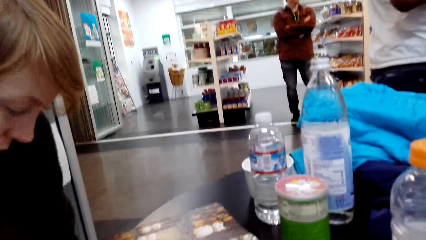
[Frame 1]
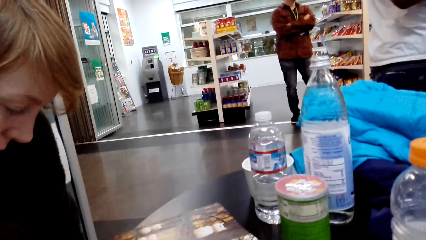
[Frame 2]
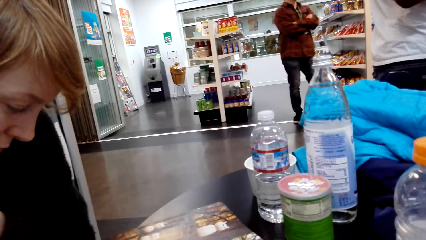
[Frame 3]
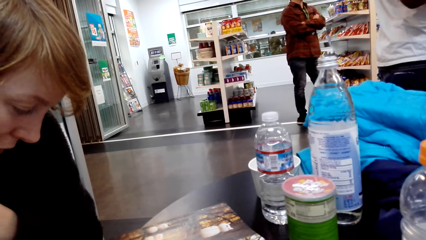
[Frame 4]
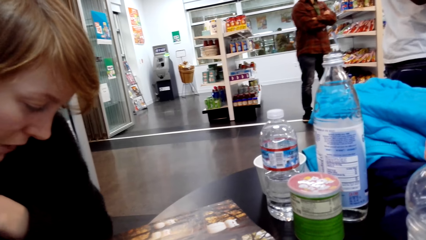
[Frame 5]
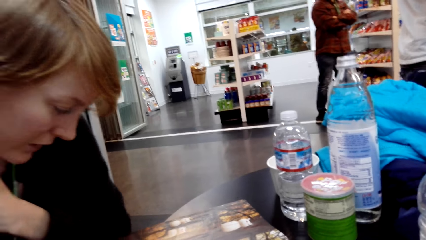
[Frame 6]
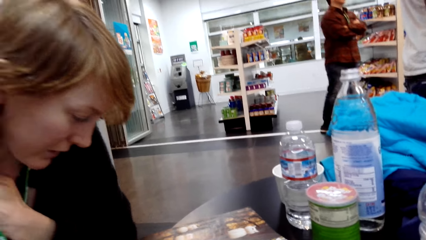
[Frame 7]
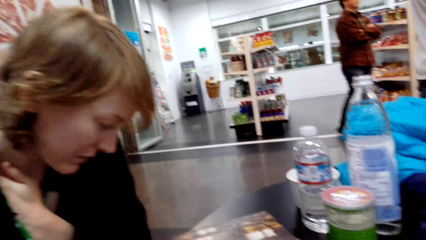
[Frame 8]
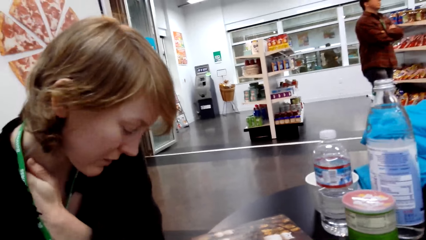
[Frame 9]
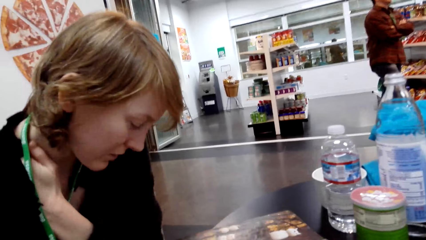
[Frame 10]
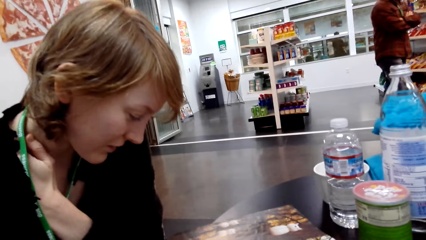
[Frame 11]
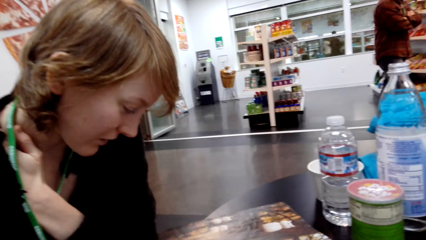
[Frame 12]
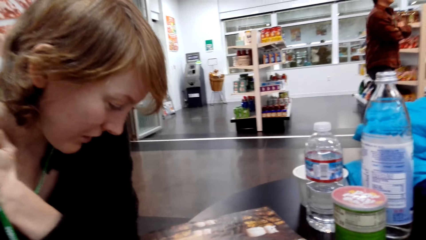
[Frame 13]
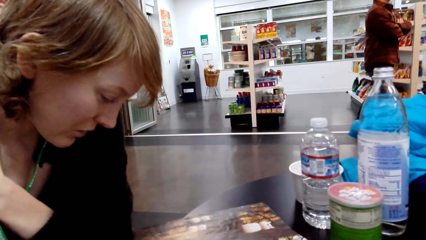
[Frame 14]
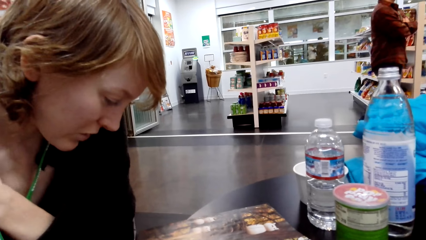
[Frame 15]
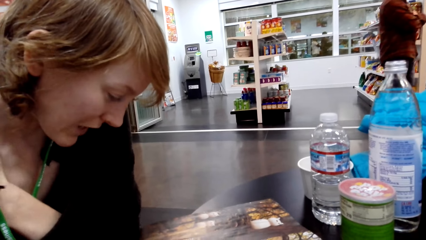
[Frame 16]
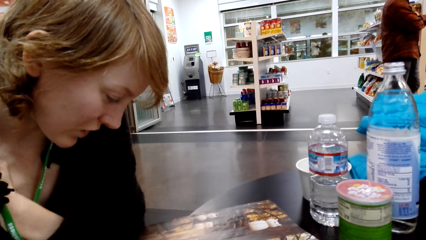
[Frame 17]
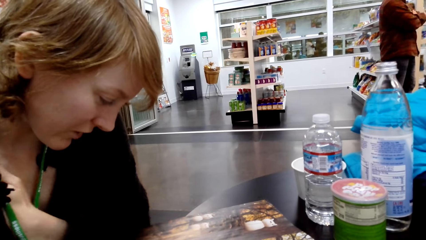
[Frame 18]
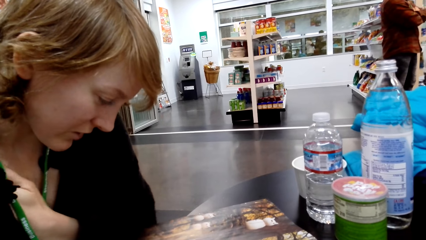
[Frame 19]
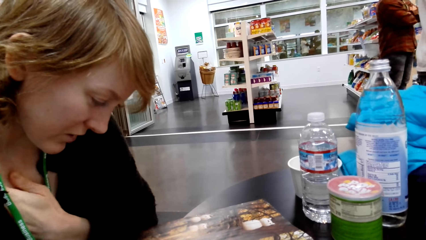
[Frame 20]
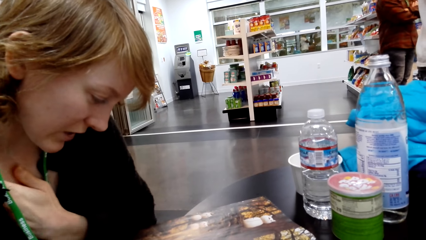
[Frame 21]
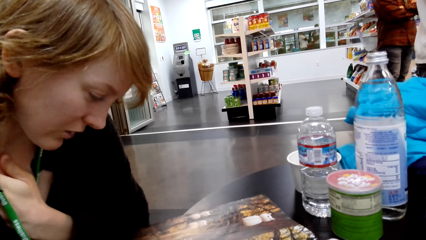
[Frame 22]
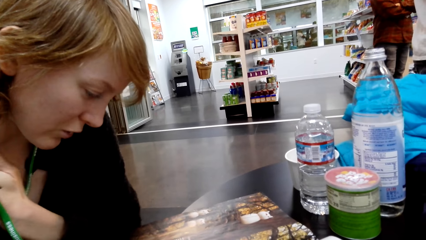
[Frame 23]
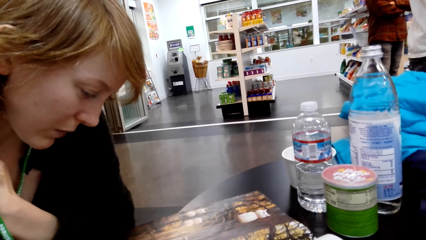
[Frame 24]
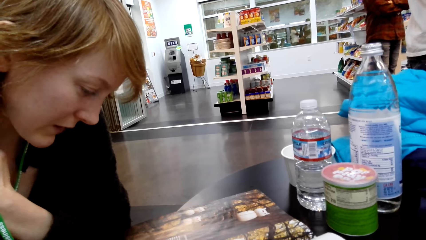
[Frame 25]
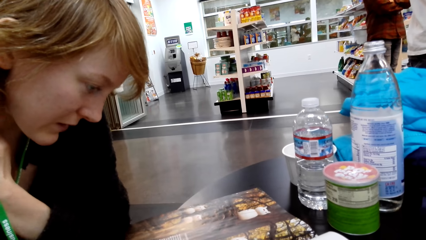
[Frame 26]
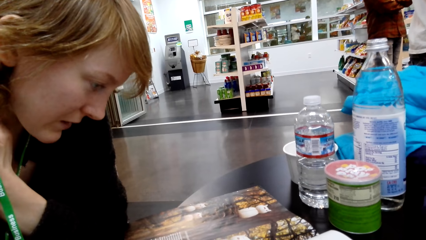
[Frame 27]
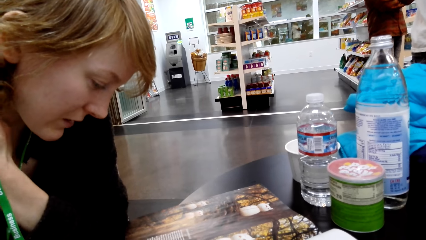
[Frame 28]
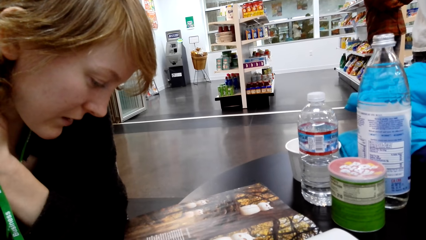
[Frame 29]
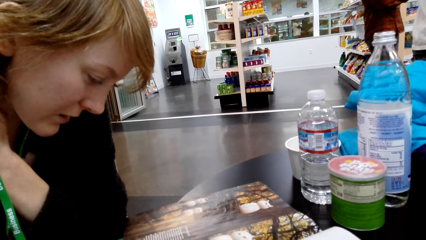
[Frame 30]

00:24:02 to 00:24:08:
A person walks around.

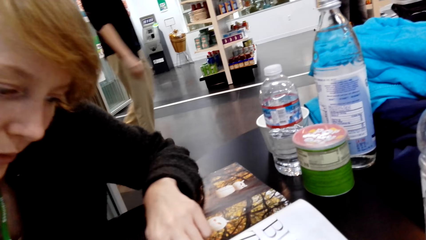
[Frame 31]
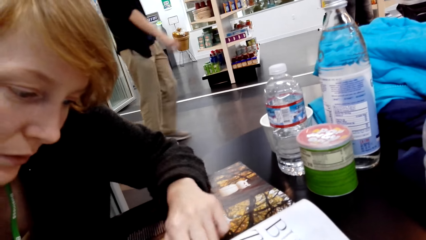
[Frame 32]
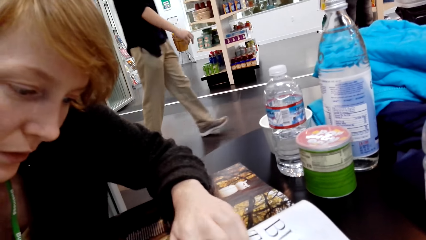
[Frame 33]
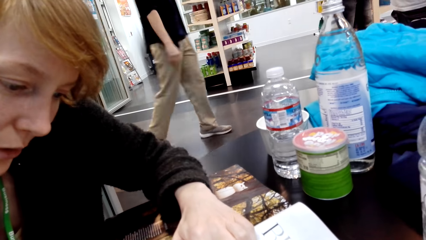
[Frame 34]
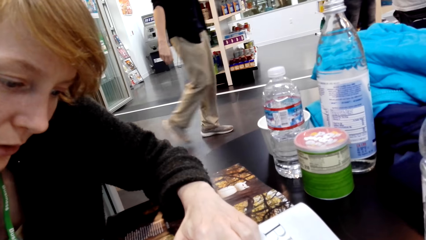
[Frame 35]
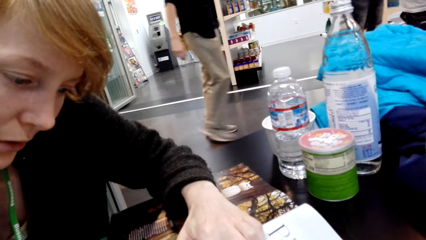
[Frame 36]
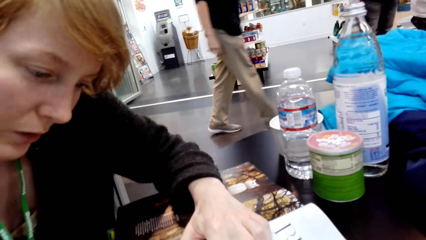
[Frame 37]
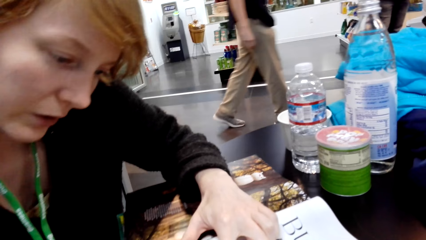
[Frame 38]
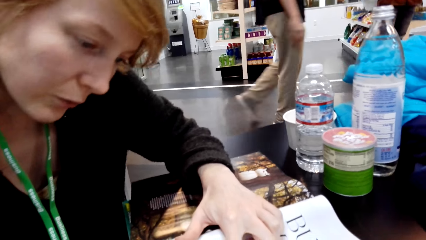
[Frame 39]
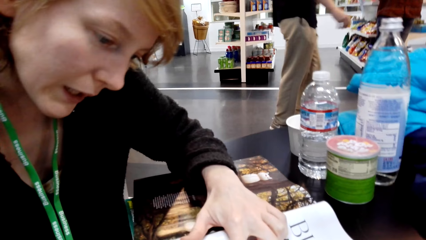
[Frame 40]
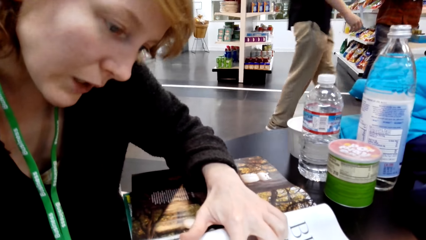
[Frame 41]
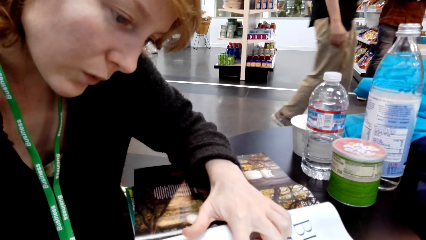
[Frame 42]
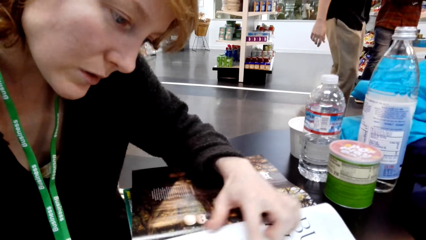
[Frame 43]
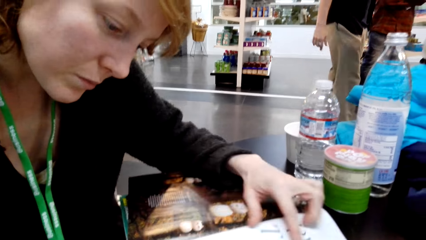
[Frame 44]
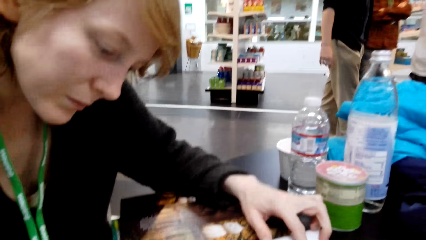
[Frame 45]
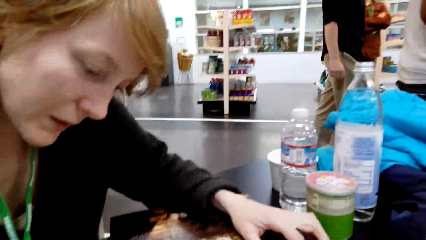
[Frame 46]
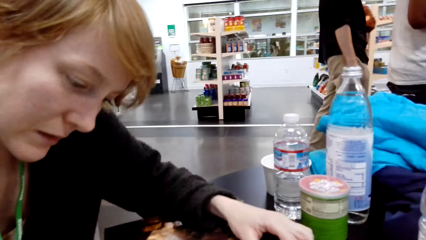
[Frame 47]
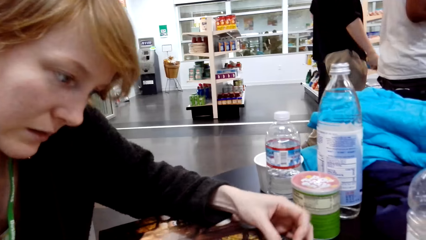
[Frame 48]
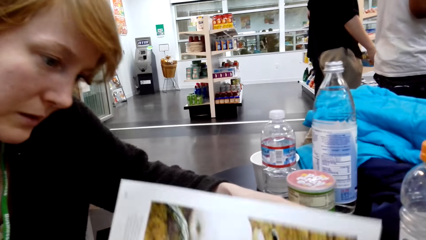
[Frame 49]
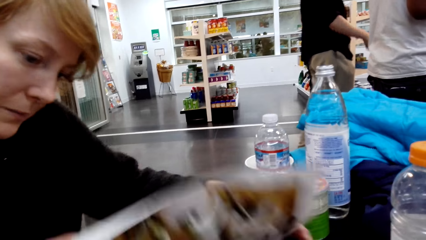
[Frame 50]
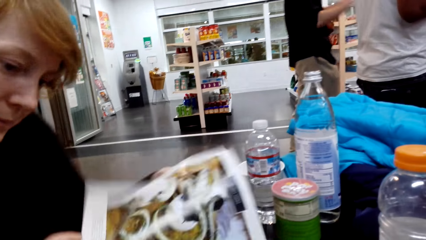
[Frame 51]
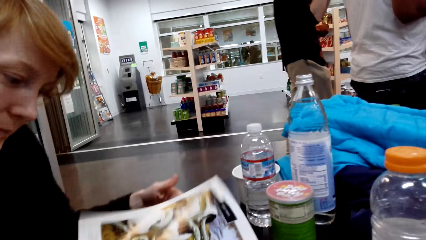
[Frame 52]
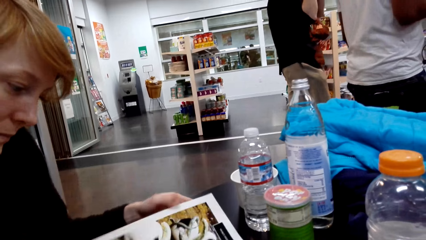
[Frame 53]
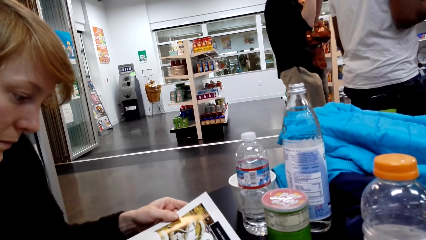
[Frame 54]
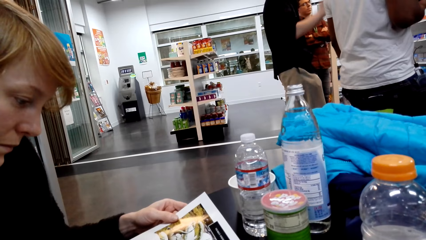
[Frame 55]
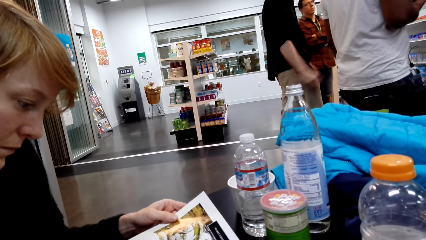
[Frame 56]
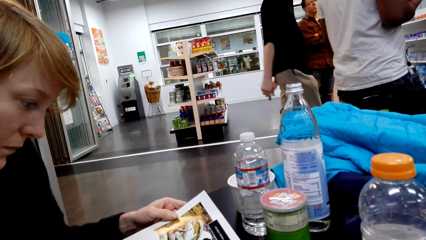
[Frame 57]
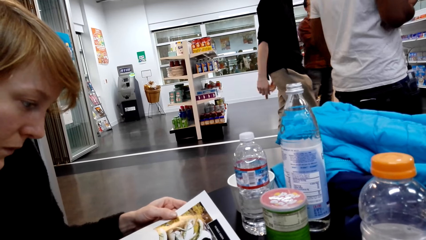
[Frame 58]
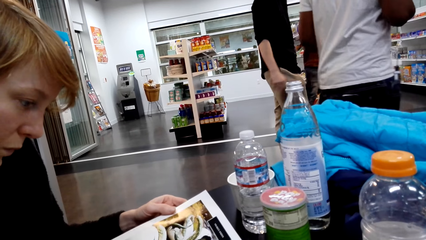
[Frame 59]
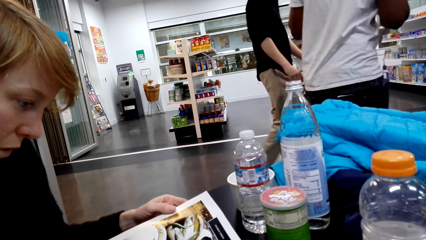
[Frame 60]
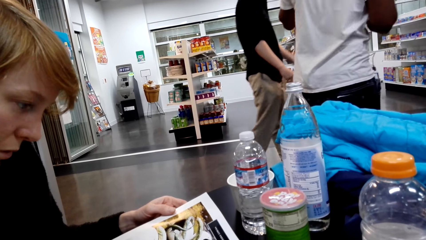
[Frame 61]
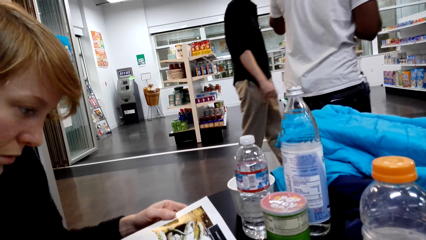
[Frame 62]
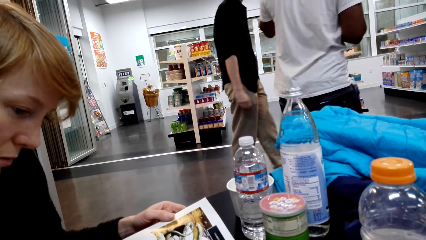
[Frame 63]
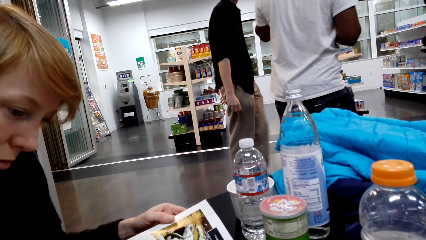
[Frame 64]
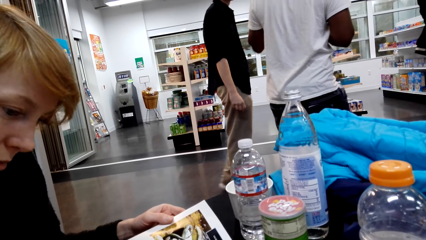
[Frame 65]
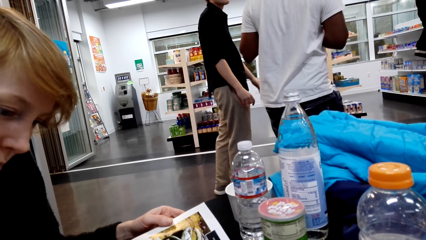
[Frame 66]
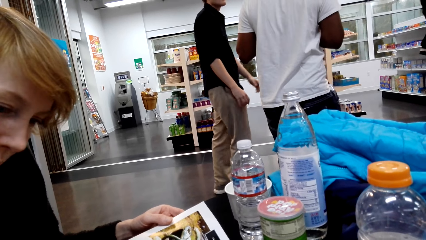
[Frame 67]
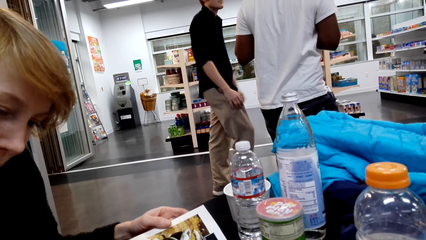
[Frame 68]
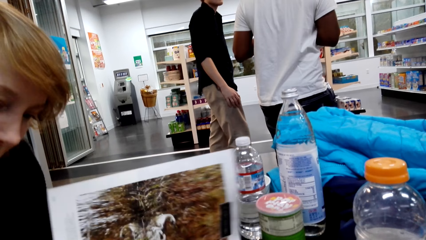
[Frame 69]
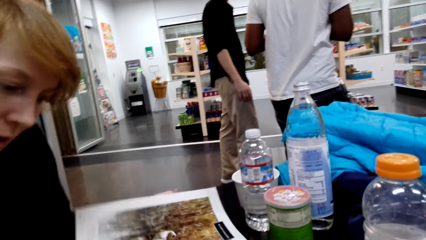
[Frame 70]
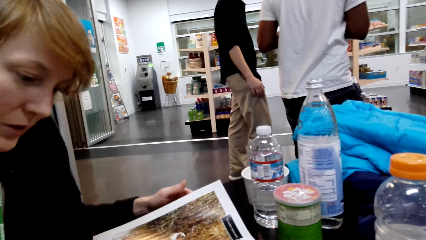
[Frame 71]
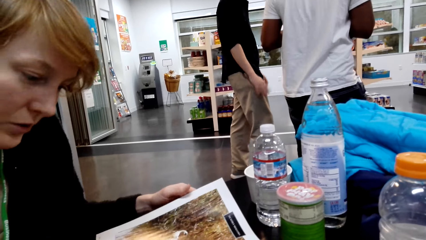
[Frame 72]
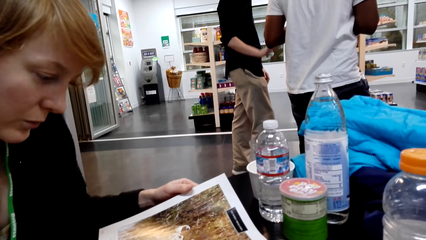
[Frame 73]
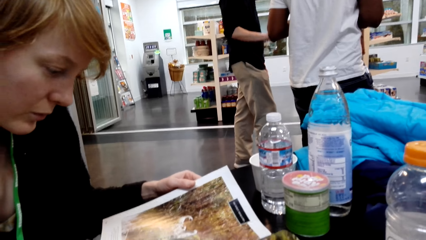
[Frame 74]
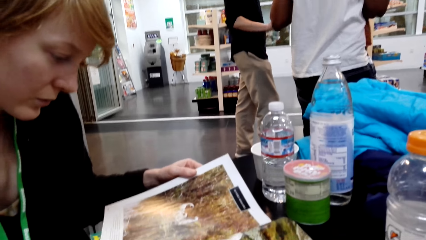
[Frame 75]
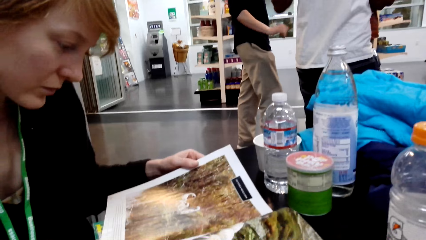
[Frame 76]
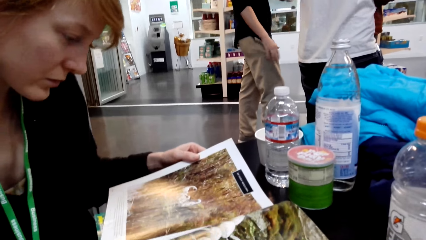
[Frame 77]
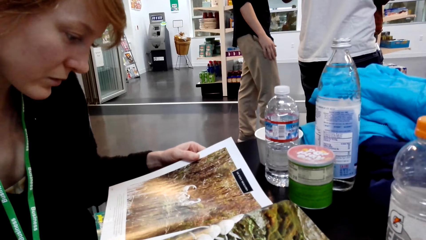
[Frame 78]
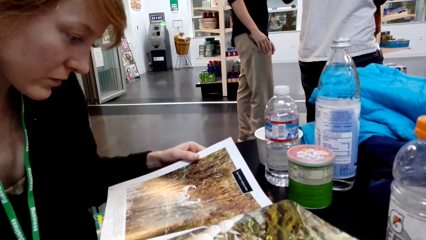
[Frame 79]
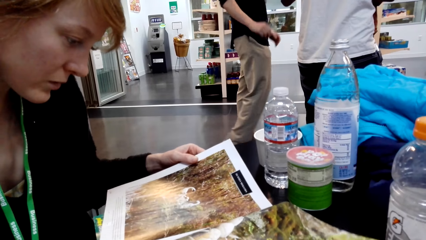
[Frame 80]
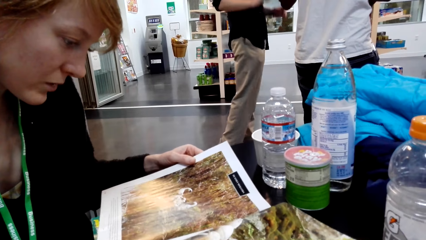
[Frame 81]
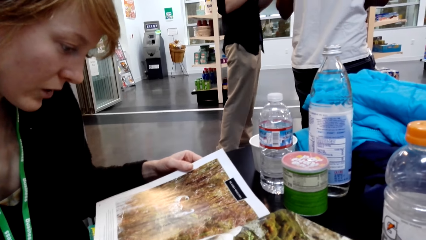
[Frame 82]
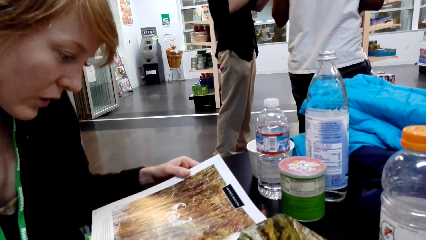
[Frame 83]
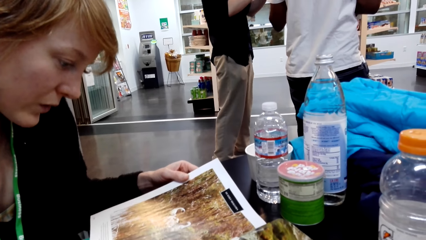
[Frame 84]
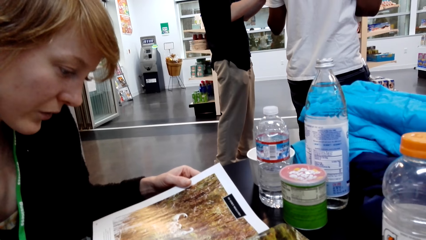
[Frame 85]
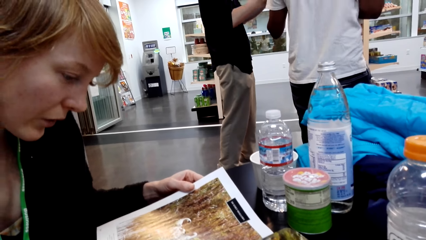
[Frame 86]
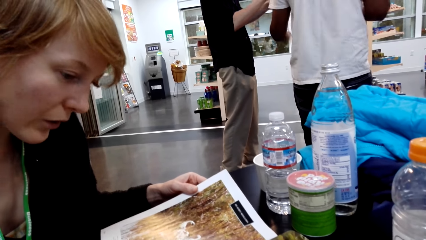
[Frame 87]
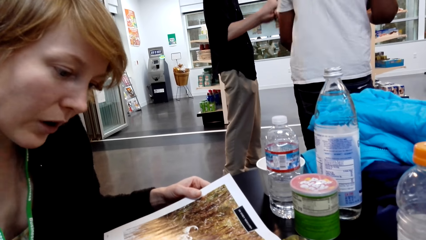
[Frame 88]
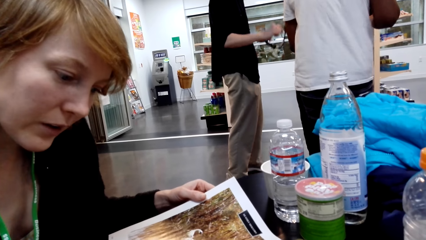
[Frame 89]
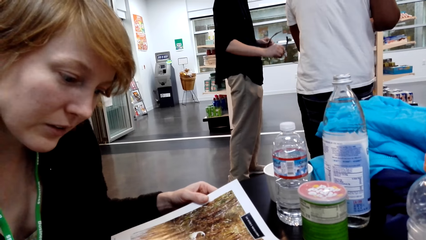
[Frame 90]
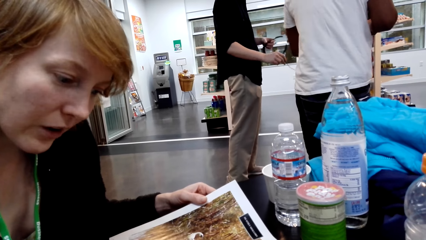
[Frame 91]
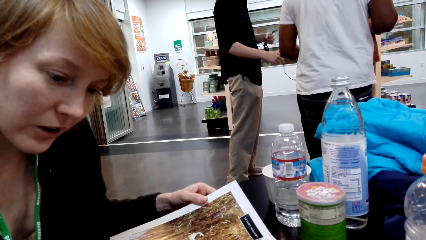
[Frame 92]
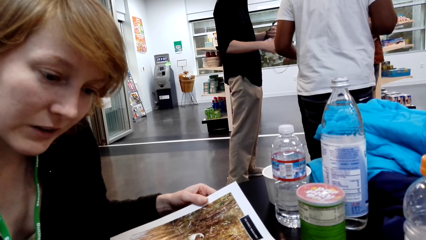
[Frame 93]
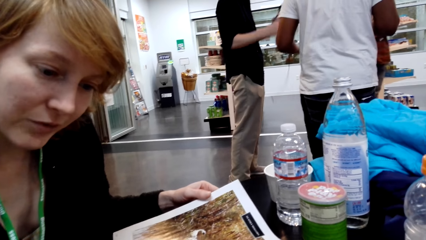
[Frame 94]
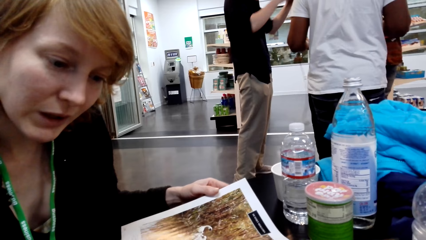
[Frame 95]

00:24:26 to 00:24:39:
A person walks around. Another person turns a page of the magazine. The other person reads the magazine. The other person turns a page. The other person reads the magazine.
